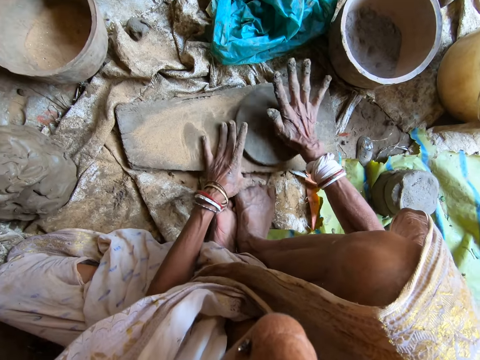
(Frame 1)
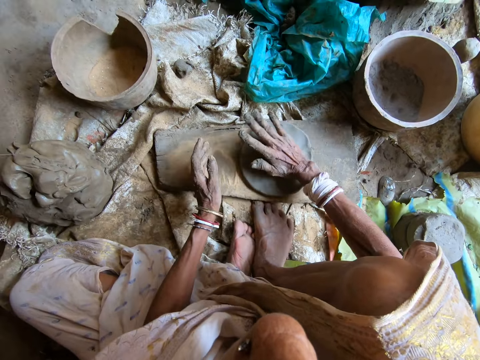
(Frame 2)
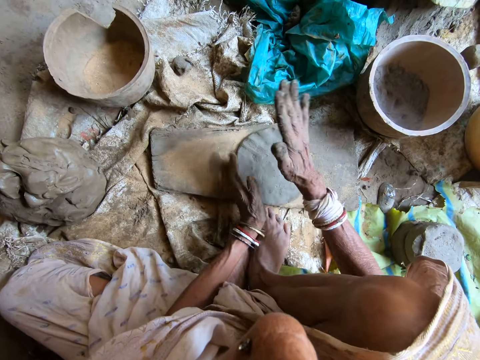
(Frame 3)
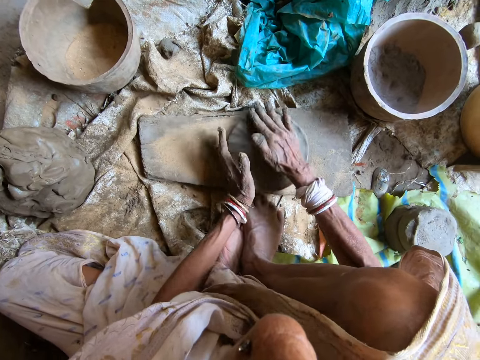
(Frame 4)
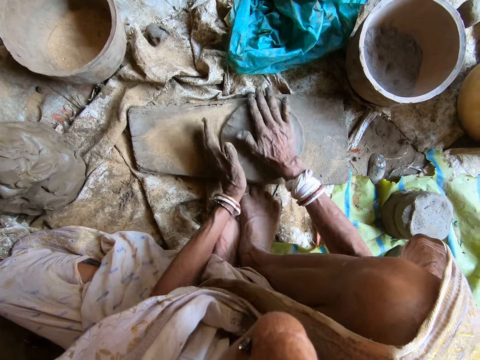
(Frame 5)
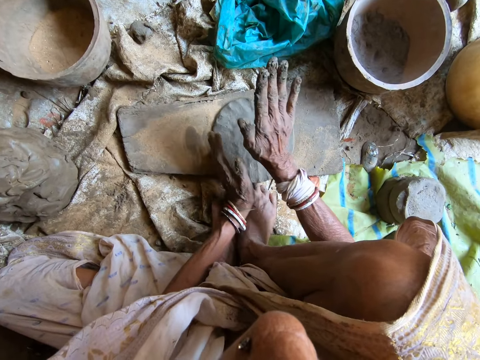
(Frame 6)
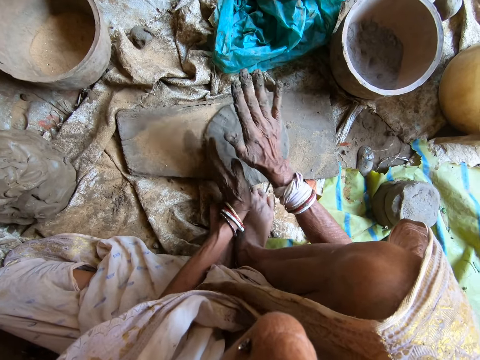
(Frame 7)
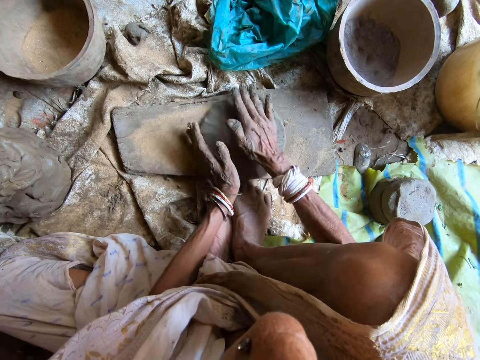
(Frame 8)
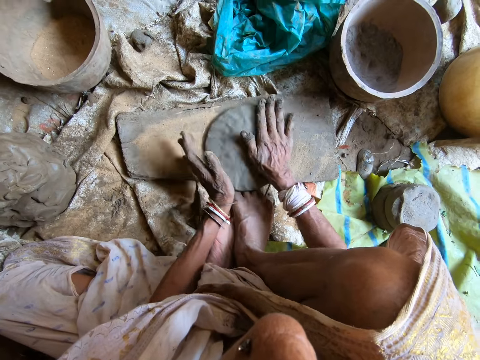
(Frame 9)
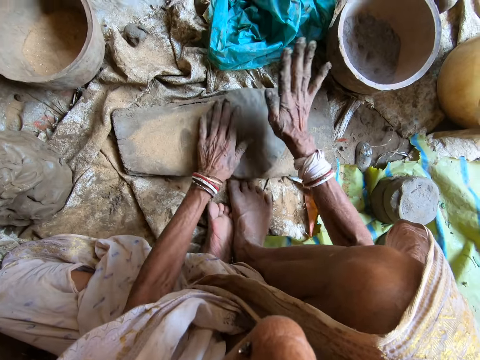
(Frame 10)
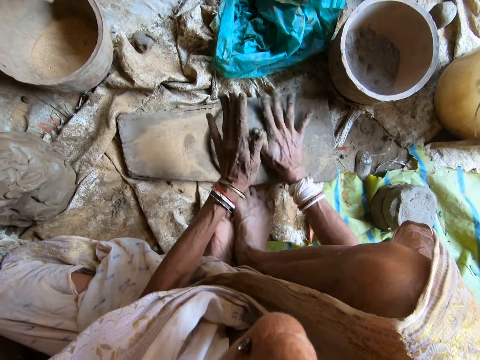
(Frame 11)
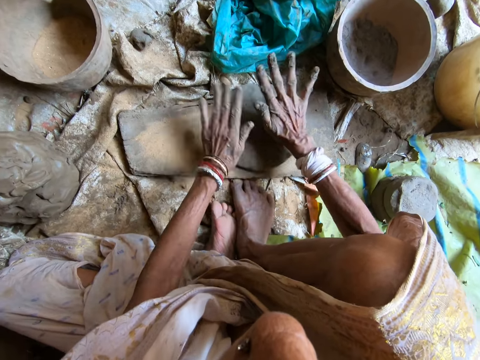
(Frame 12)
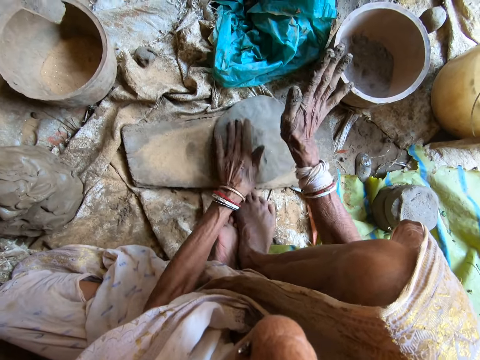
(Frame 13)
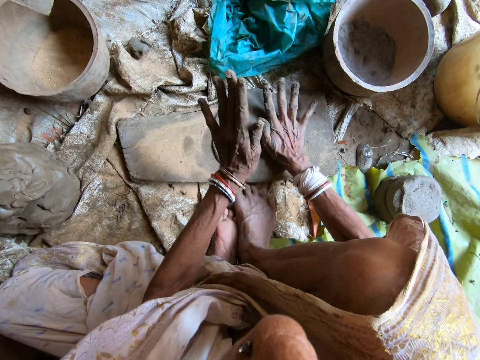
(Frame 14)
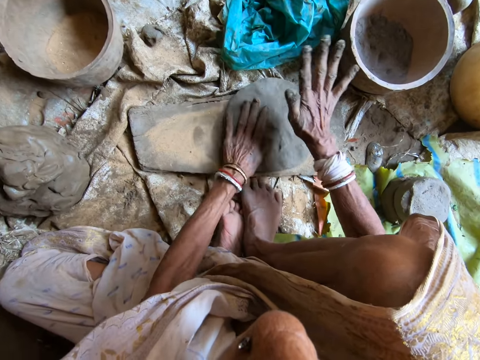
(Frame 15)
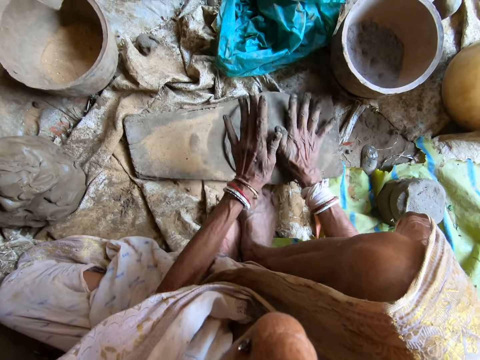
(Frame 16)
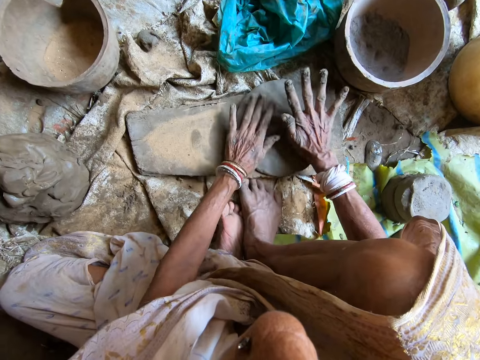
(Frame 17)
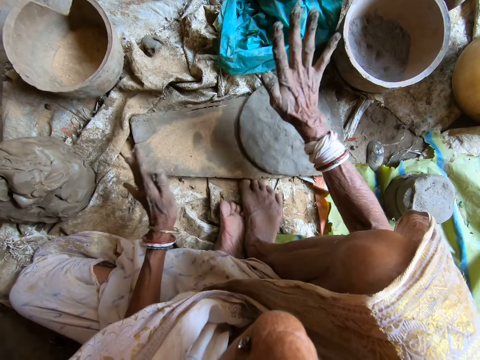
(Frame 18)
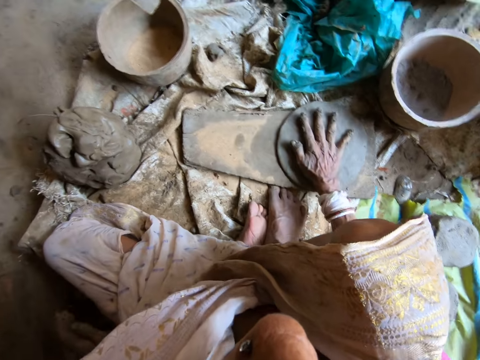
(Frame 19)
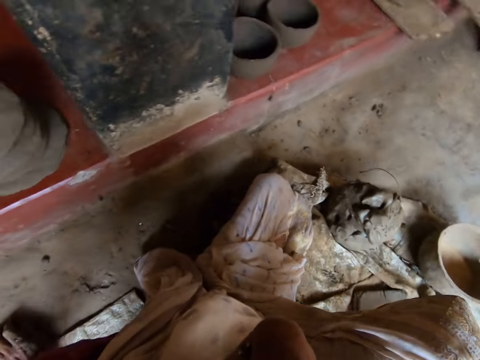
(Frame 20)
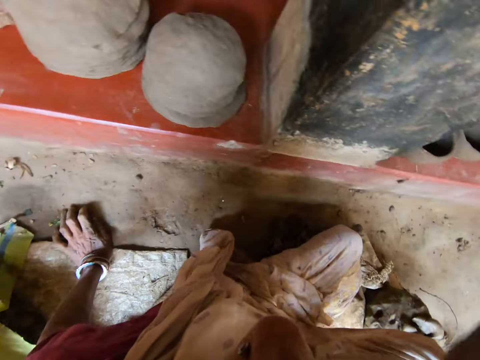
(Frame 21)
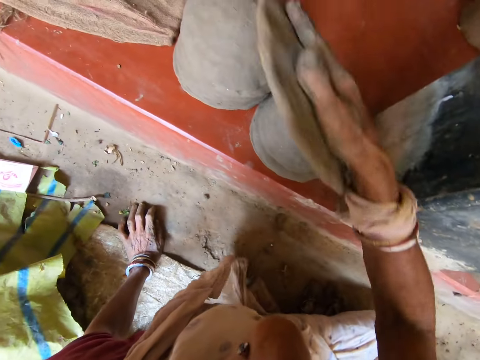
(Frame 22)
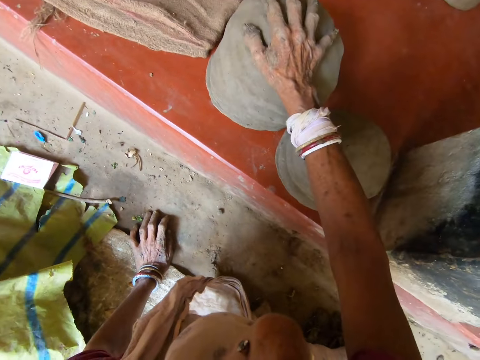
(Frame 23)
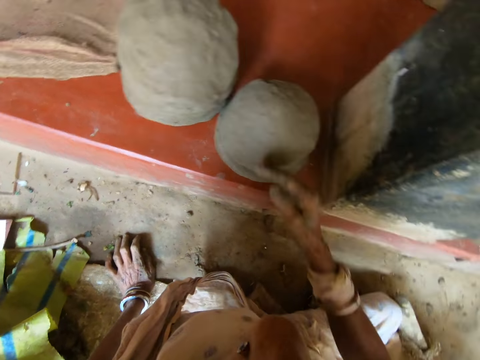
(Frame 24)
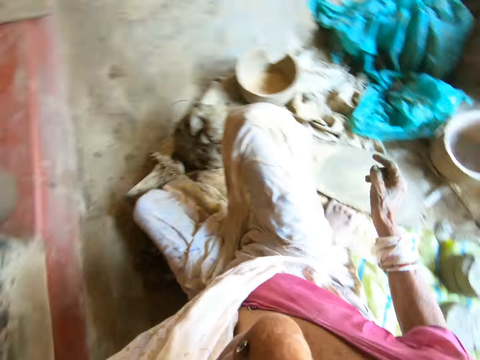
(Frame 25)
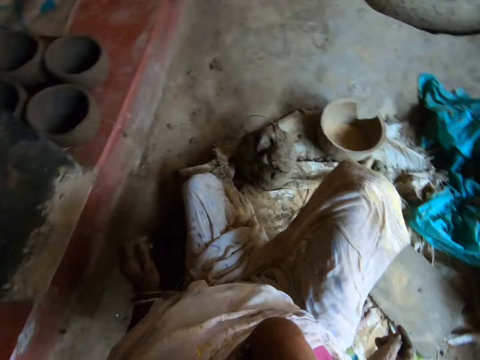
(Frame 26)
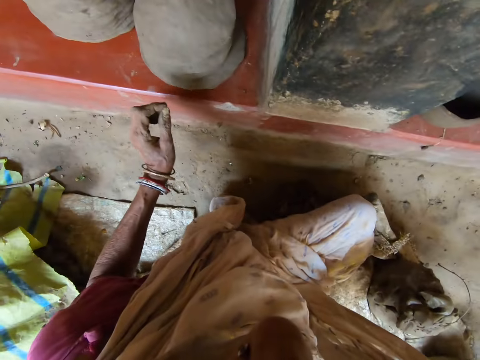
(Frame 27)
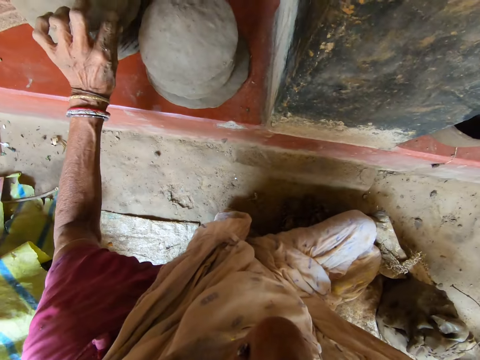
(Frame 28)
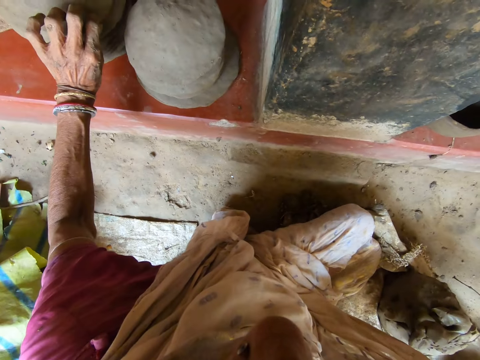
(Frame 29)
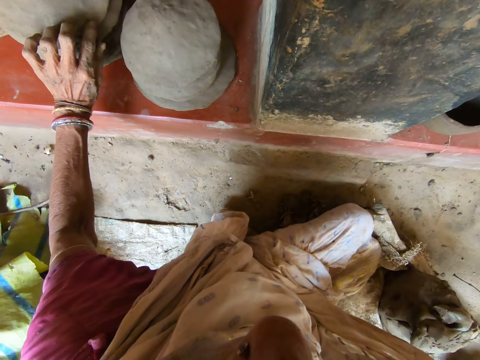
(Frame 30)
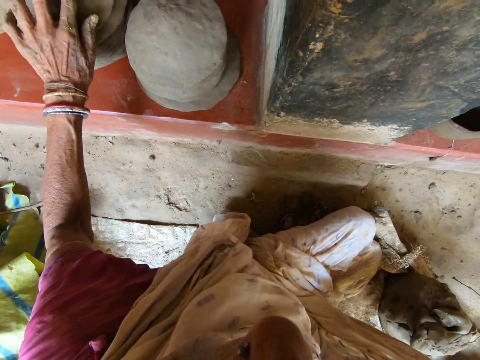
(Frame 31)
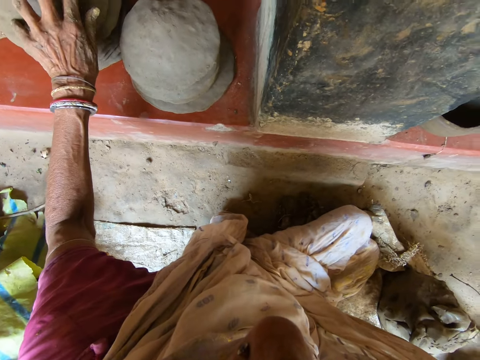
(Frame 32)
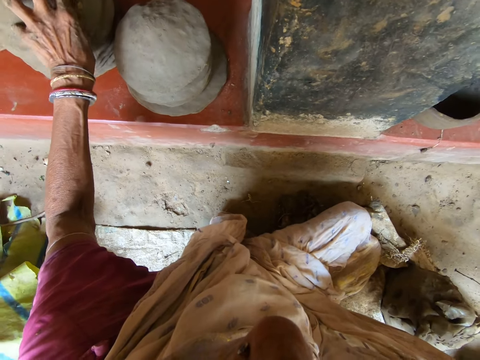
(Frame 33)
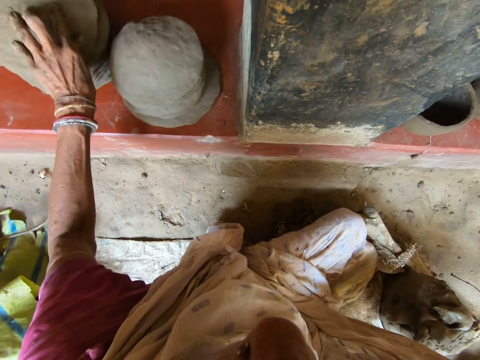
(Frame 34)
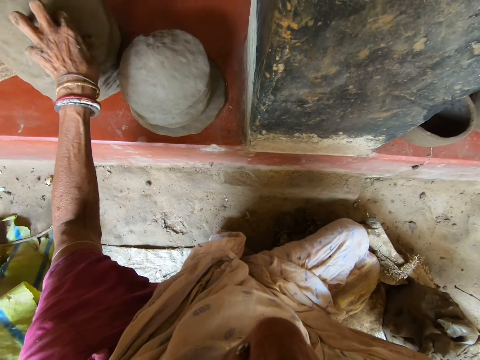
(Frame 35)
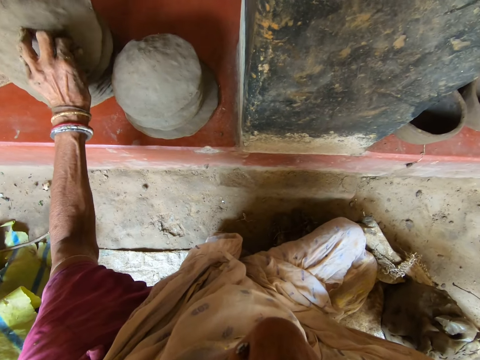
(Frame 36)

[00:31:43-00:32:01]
The camera wearer turns the clay anticlockwise on the flat wood with her right hand. She flattens the clay on the flat wood with her right hand. She turns the clay anticlockwise on the flat wood with her left hand. She crafts the clay pot cover. She flattens the clay on the flat wood with both hands. She flattens the clay on the flat wood with her right hand. She places her left hand on the ground. She places her left hand on the ground again. She holds the clay pot cover. She drops the flattened clay on the pile of flattened clay on the concrete elevation with her right hand. She removes a stone from the clay on the concrete elevation with her left hand. She touches the crafted pot cover.

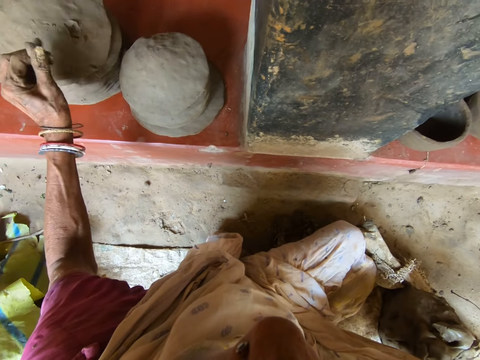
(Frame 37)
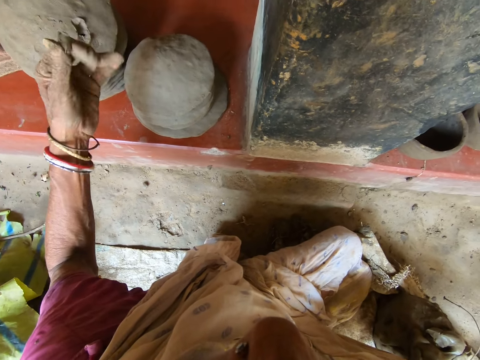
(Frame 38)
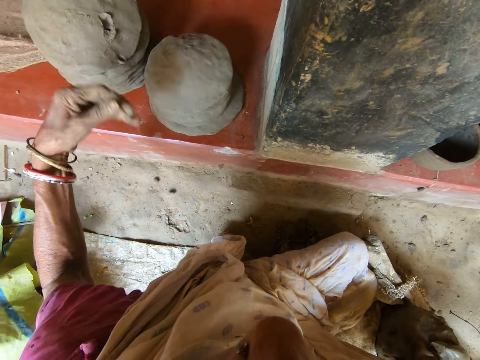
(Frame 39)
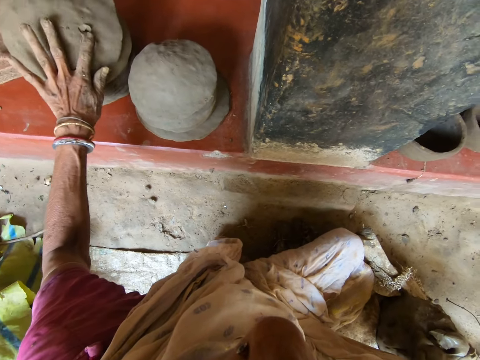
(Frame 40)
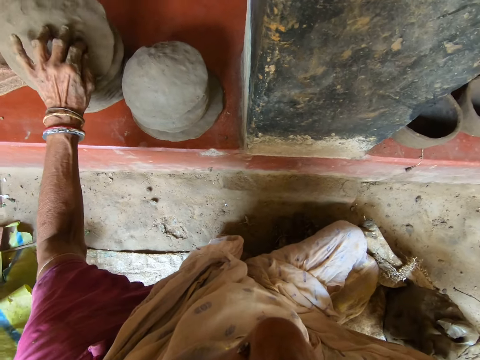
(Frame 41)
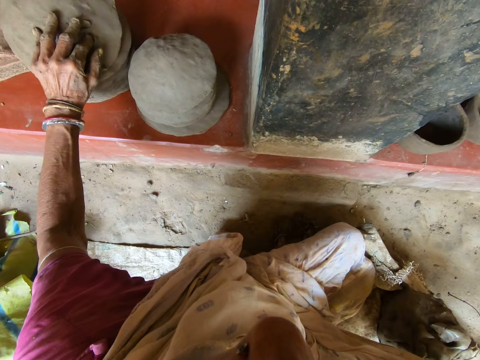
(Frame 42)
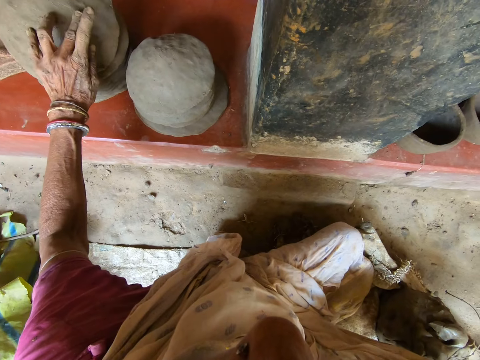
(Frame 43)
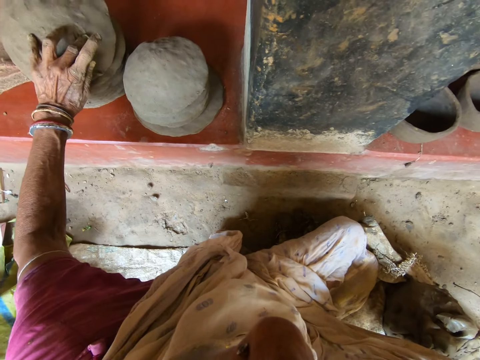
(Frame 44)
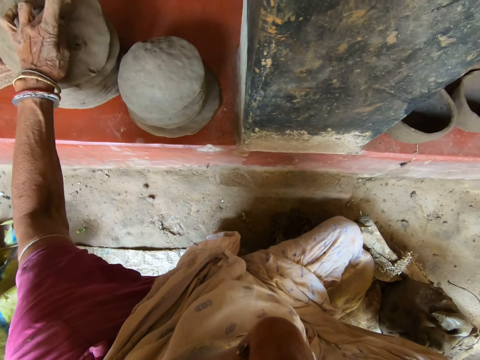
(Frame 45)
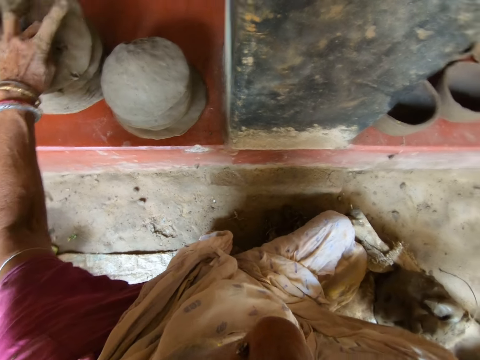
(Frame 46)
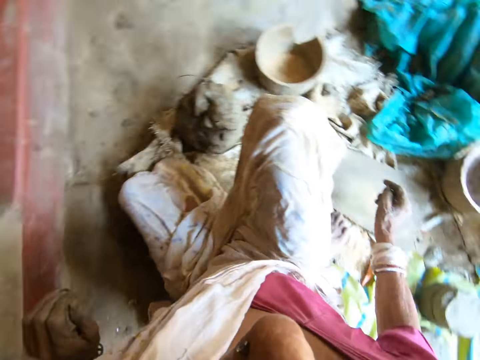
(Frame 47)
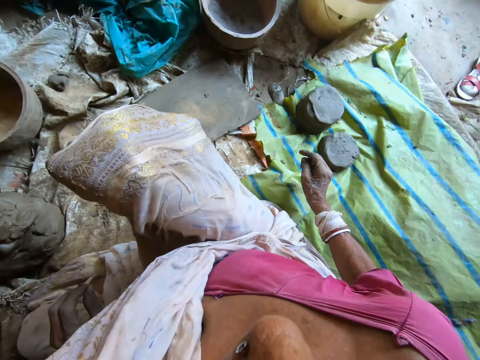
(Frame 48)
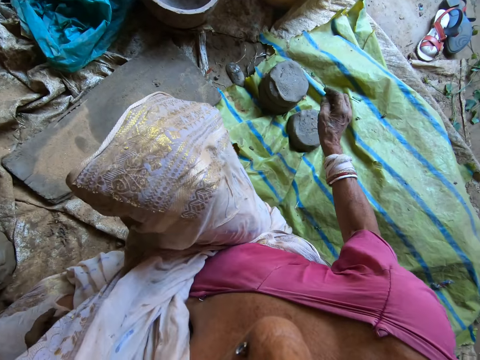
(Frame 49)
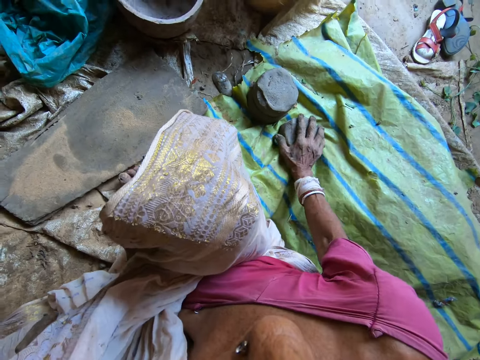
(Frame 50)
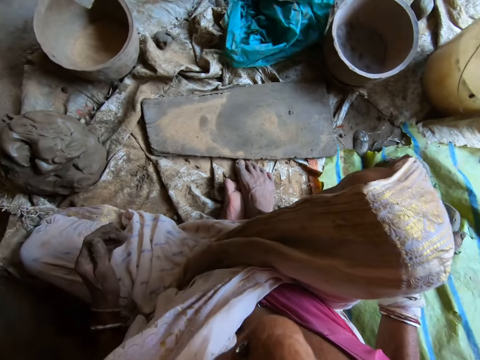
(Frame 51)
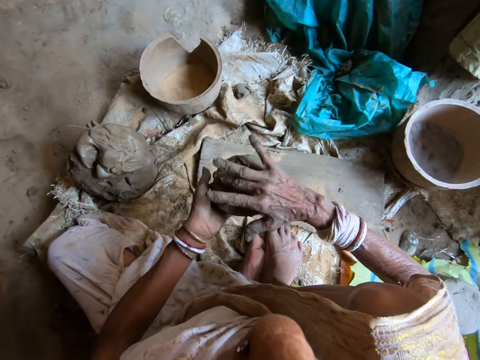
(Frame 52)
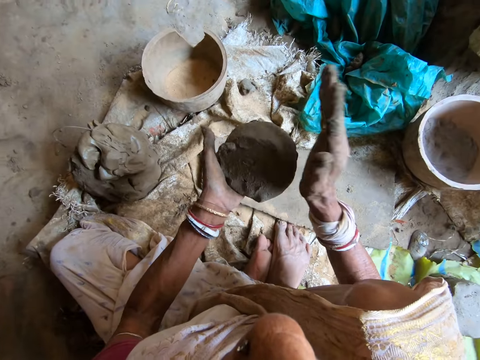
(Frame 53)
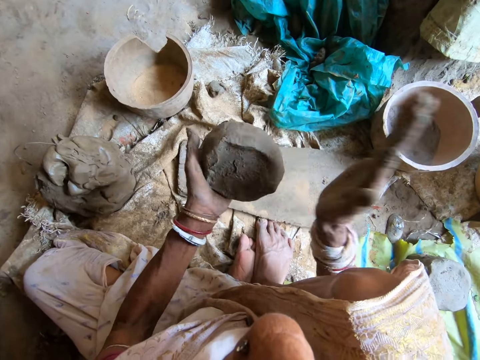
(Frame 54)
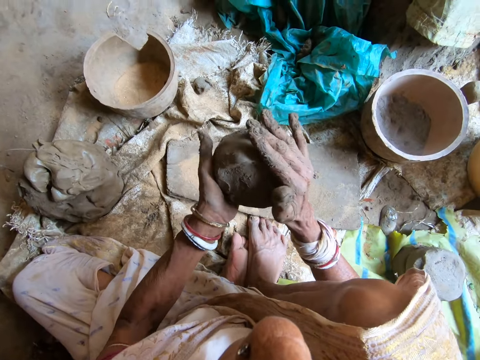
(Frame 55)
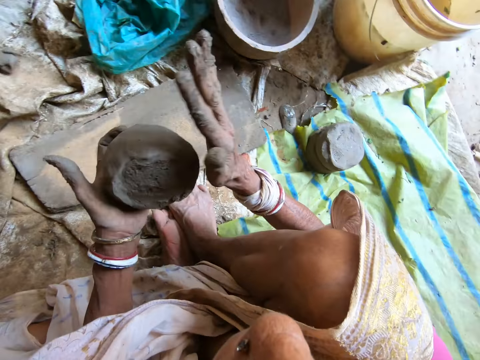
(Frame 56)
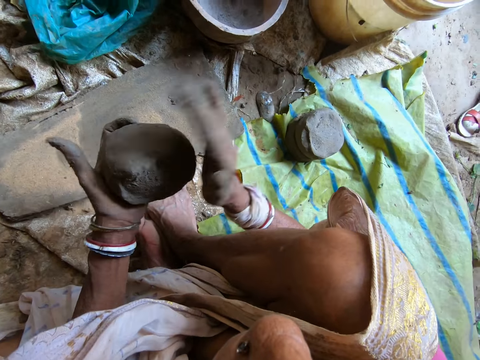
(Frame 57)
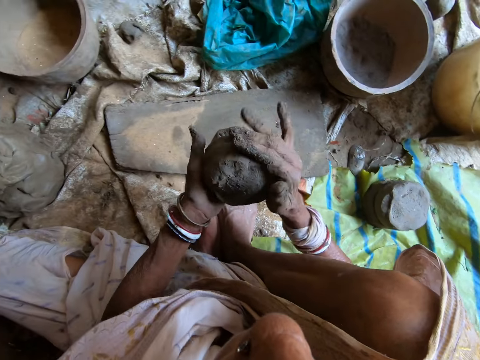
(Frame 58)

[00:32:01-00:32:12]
The camera wearer drops the stone on the ground with her left hand. She flattens the clay on the pile of clay with her left hand. She drills a hole on the cover with the finger. She picks up clay or clay soil from the ground with her right hand. She passes the clay to her left hand. She hits the side of the clay with her right hand. She kneads the clay soil.
